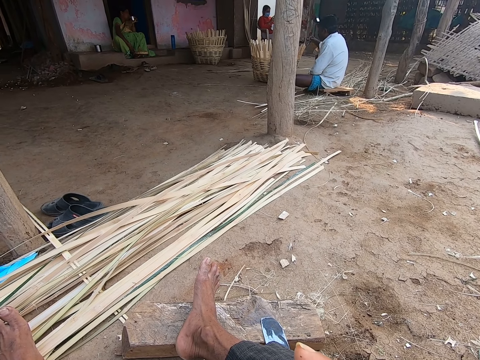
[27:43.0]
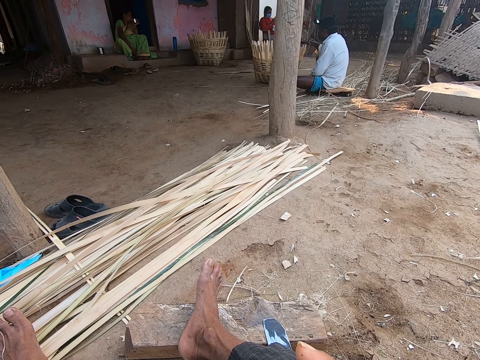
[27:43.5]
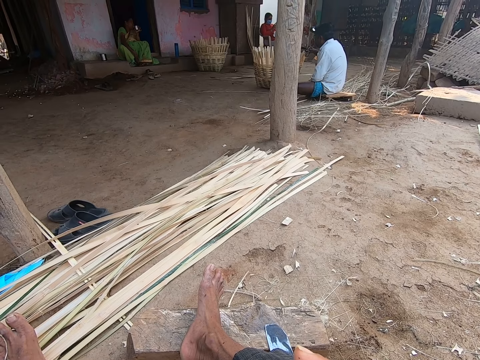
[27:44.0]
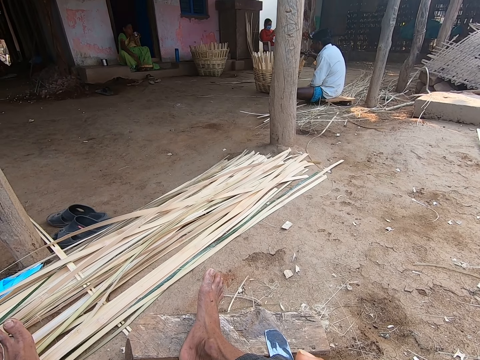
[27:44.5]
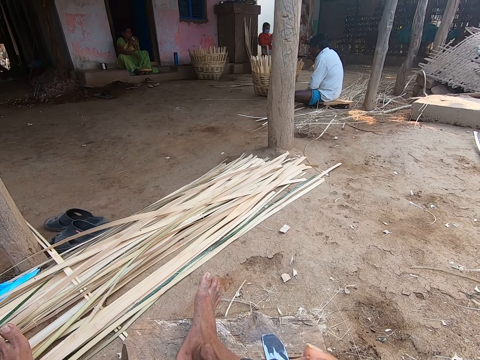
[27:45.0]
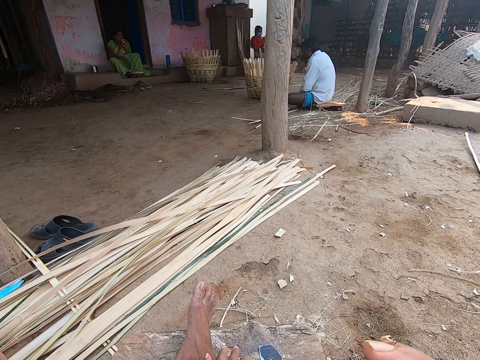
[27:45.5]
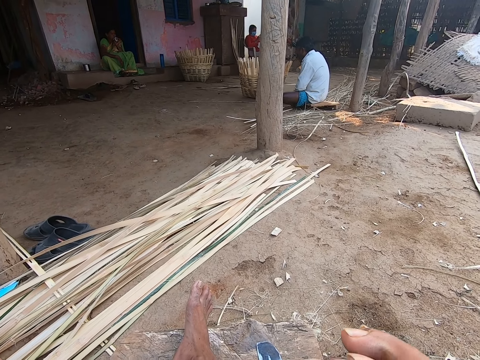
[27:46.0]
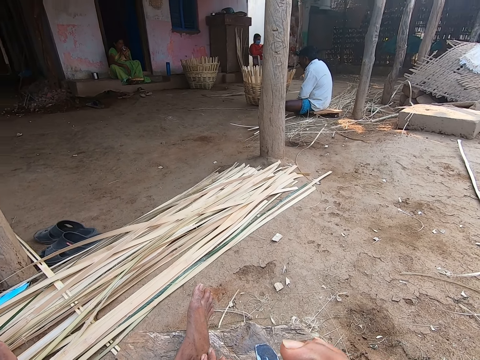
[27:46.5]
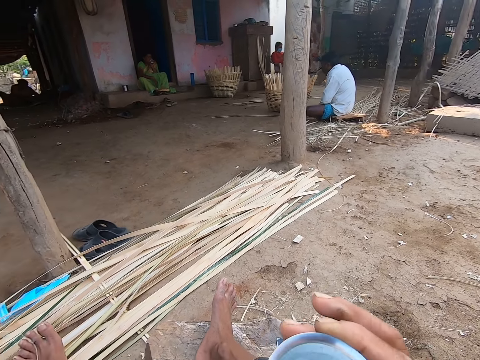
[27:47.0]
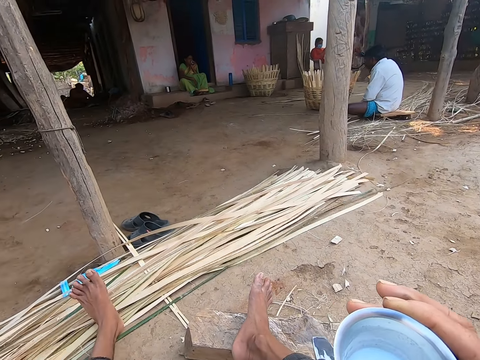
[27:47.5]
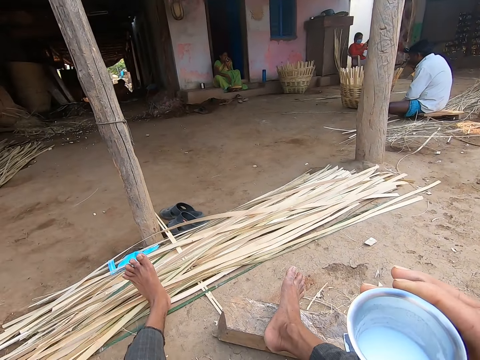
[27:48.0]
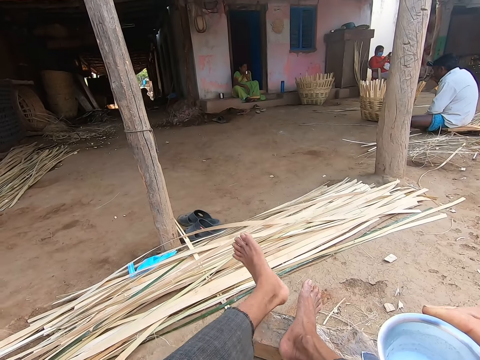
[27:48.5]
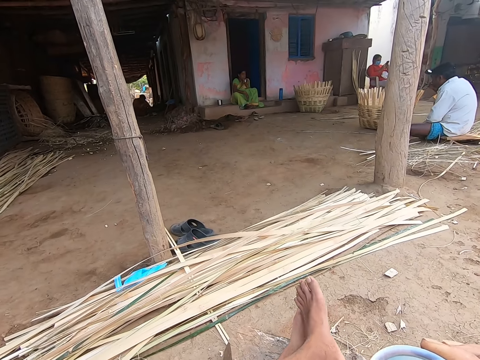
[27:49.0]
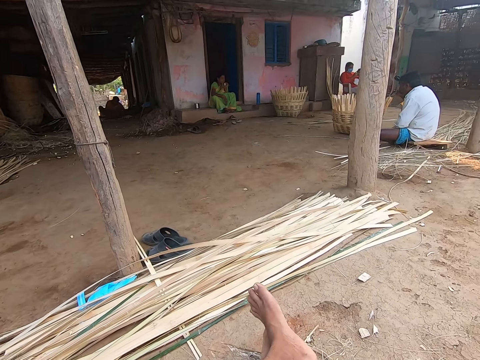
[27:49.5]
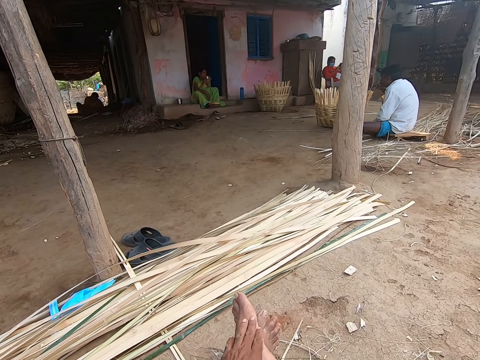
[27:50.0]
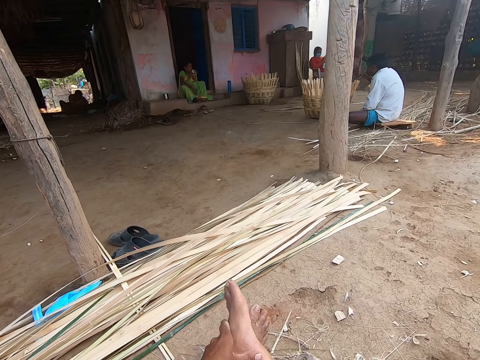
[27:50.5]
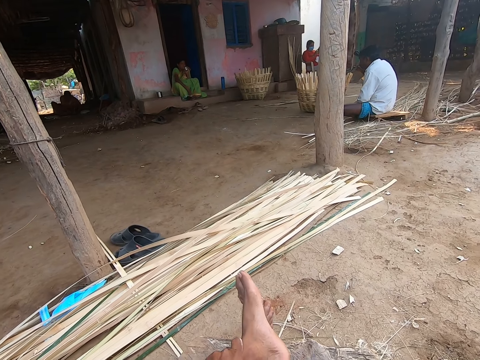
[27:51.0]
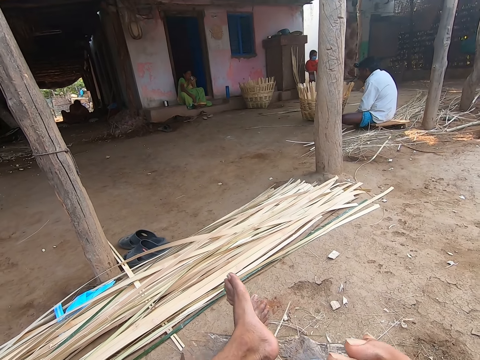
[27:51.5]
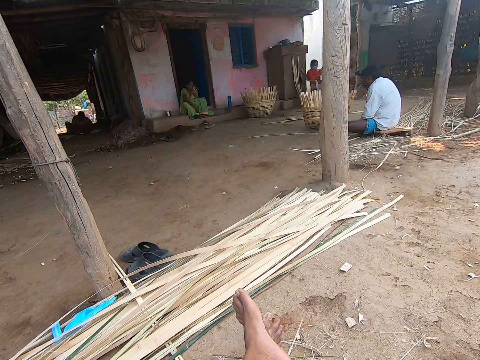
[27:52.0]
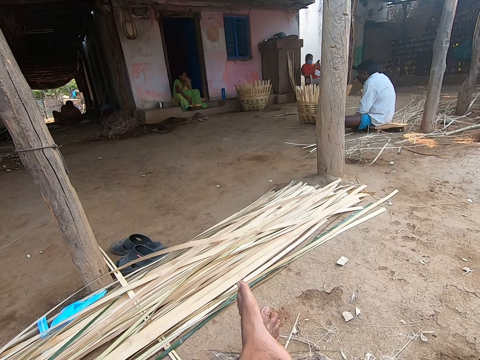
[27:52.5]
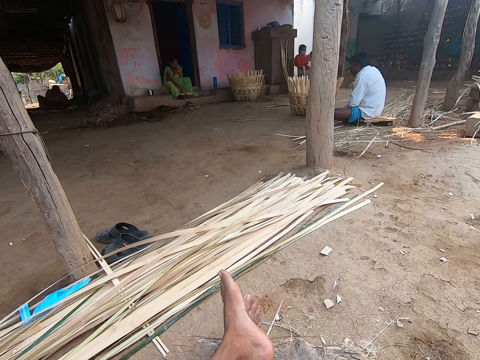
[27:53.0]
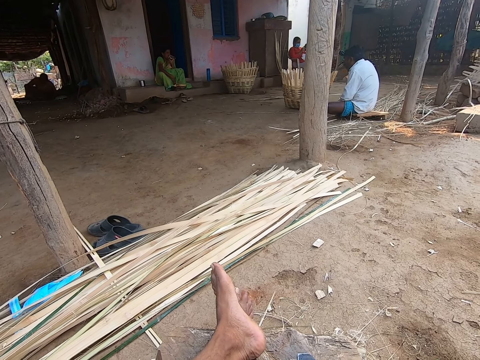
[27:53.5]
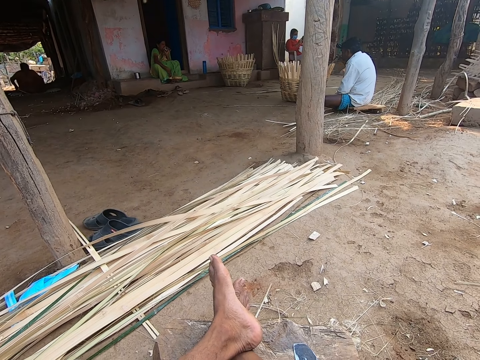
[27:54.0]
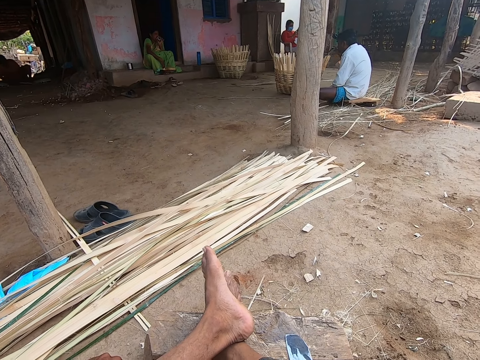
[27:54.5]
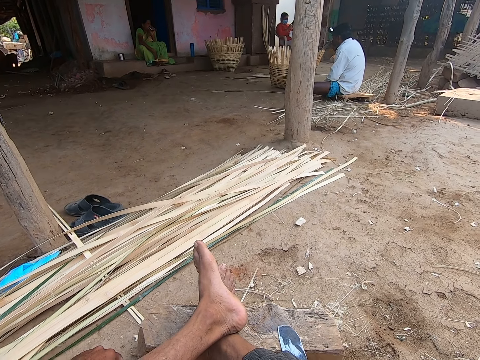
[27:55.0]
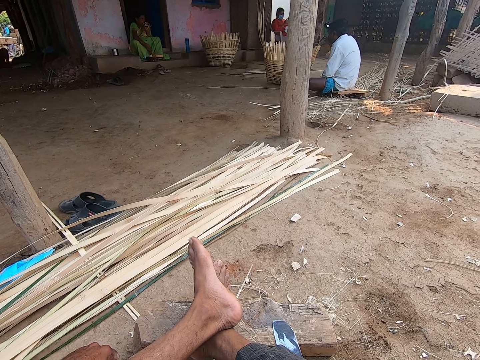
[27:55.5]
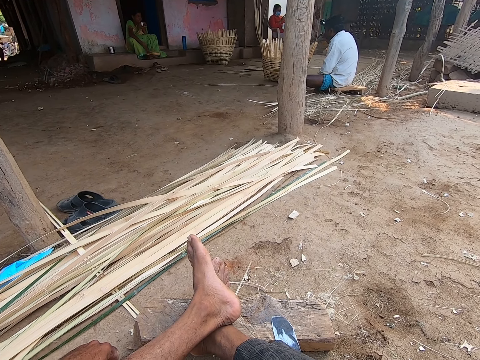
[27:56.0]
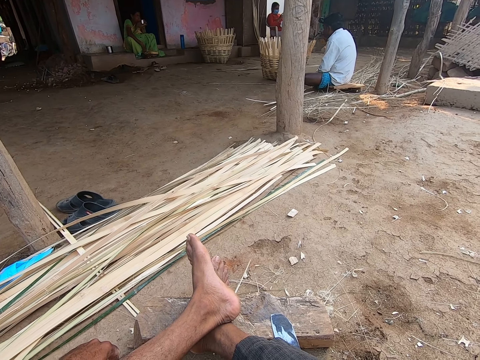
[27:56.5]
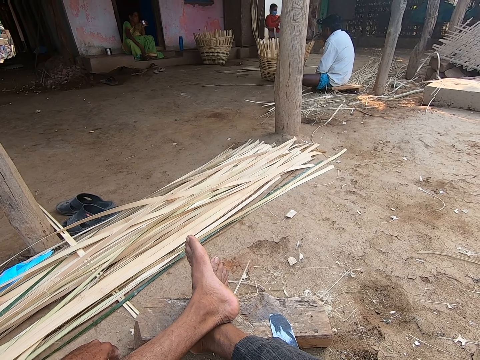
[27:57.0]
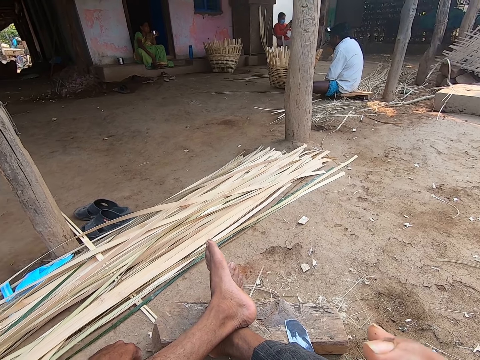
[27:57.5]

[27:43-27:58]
A man drinks water from a cup in his right hand. The camera wearer holds the cup with his right hand. He moves some bamboo strips on the ground with his leg. He crosses his legs on a piece of wood. He interacts with a woman.

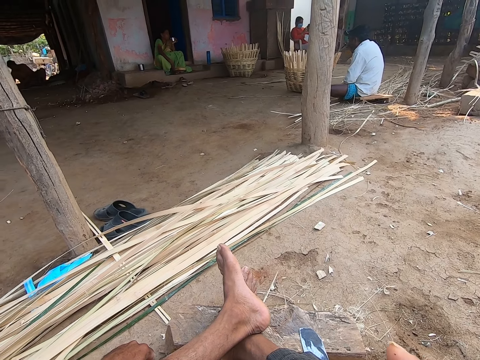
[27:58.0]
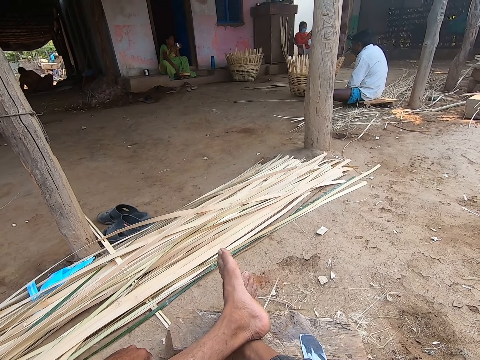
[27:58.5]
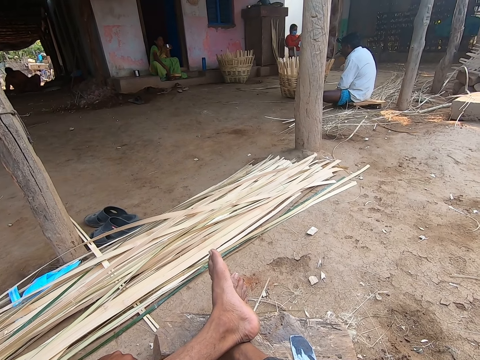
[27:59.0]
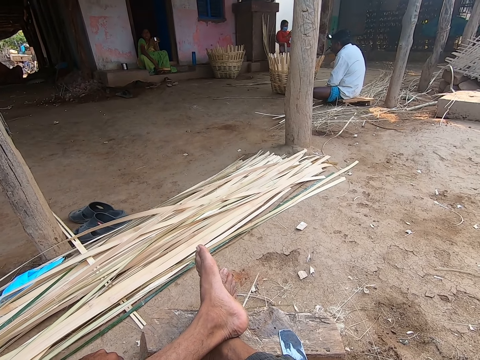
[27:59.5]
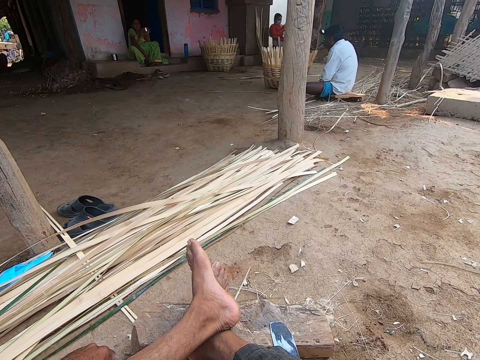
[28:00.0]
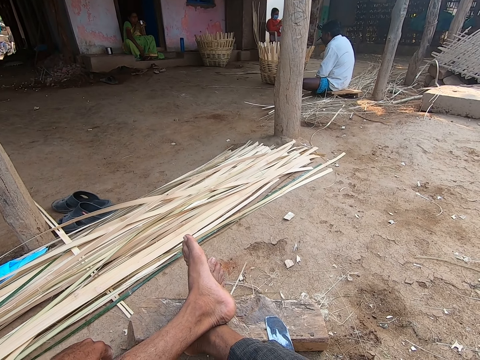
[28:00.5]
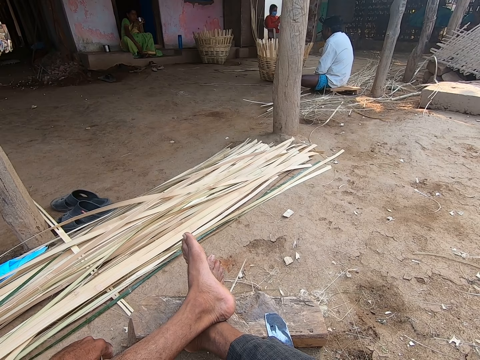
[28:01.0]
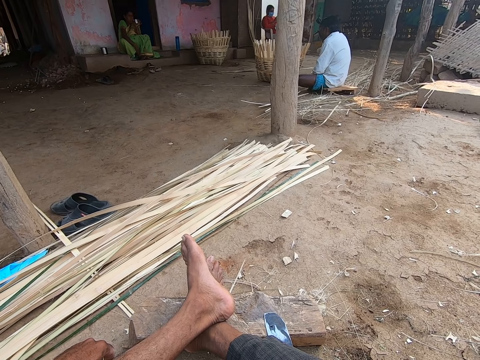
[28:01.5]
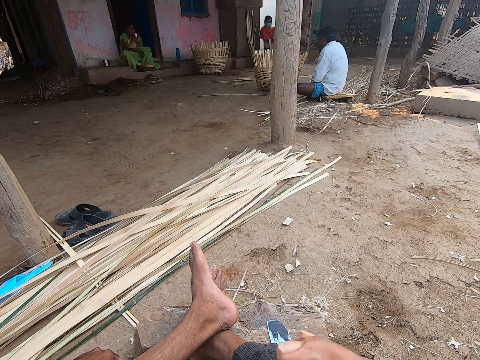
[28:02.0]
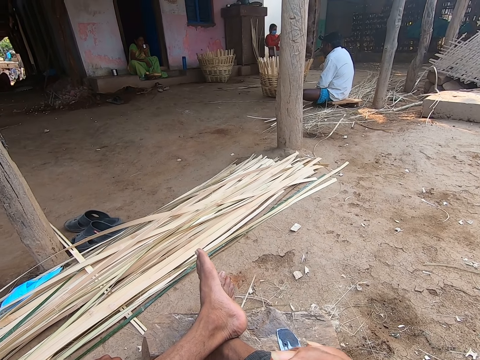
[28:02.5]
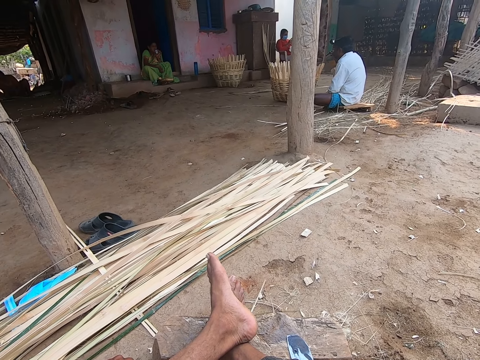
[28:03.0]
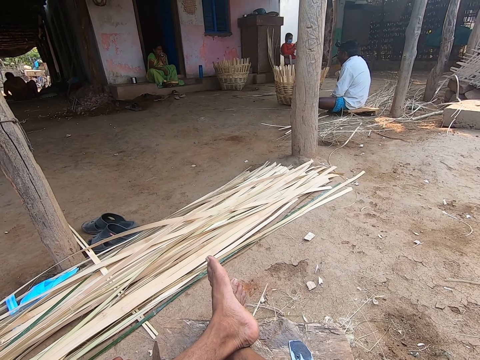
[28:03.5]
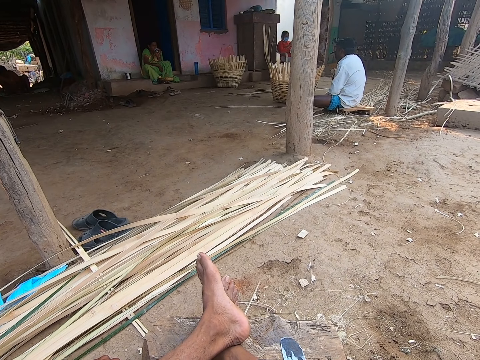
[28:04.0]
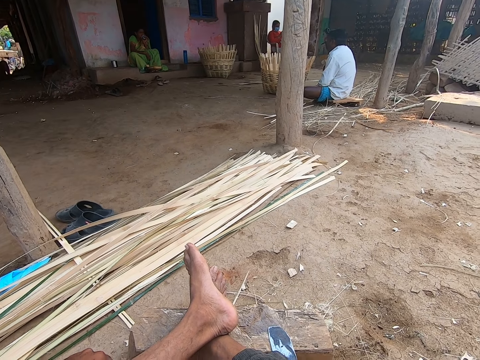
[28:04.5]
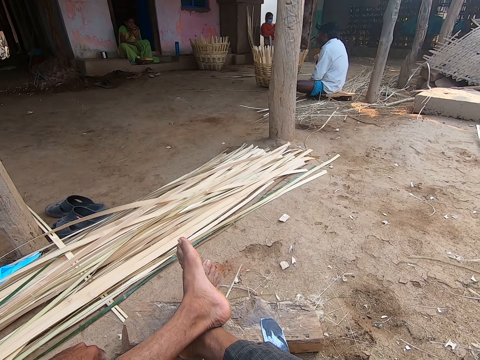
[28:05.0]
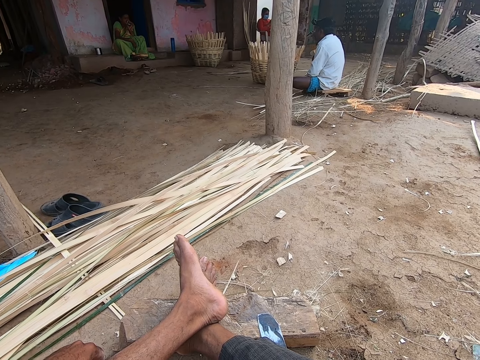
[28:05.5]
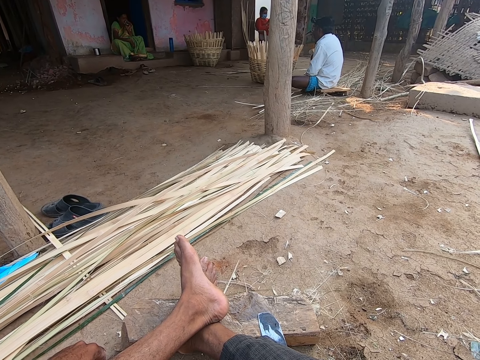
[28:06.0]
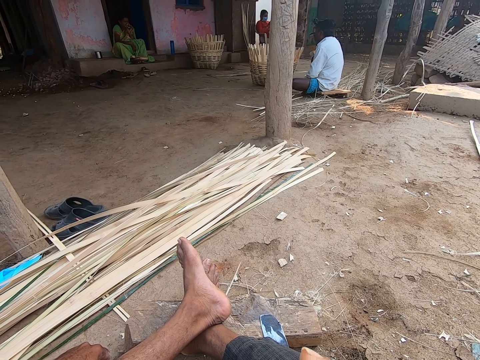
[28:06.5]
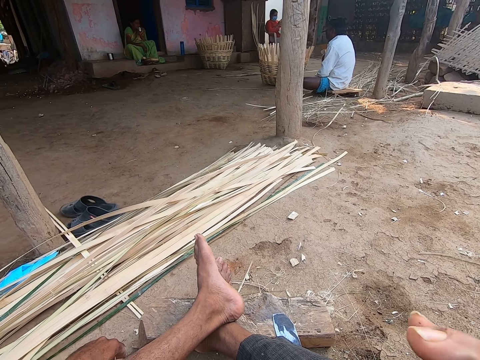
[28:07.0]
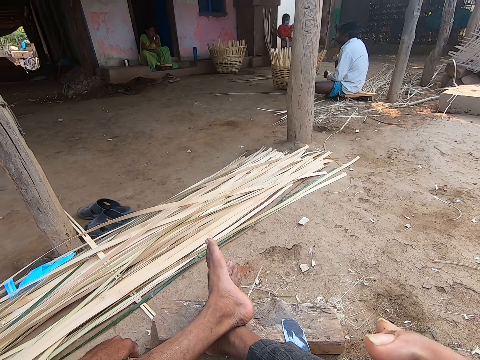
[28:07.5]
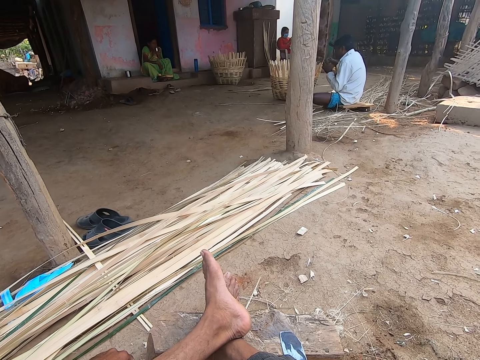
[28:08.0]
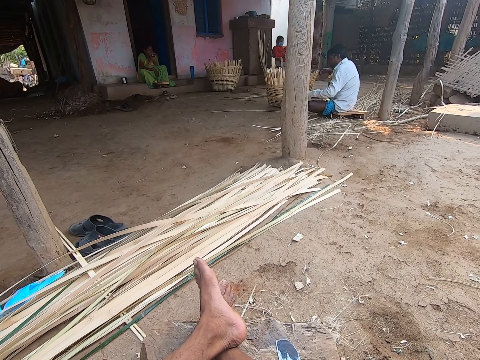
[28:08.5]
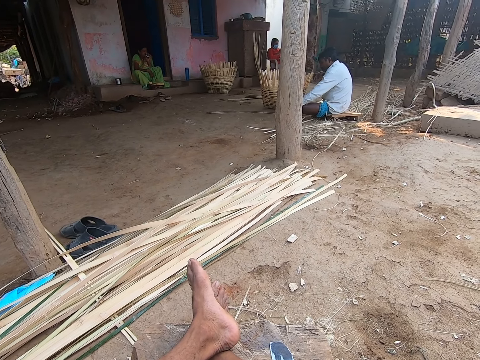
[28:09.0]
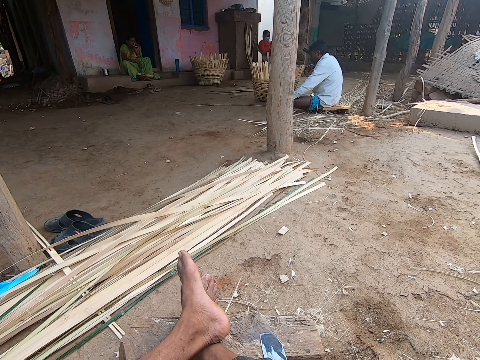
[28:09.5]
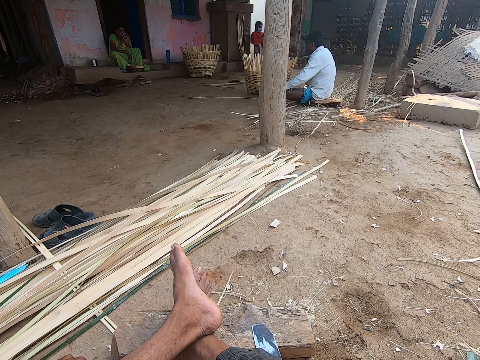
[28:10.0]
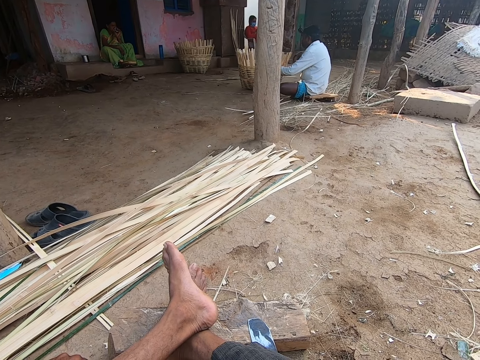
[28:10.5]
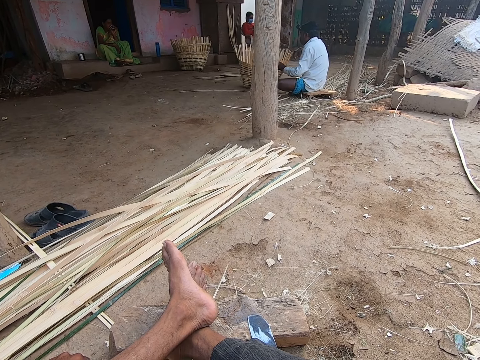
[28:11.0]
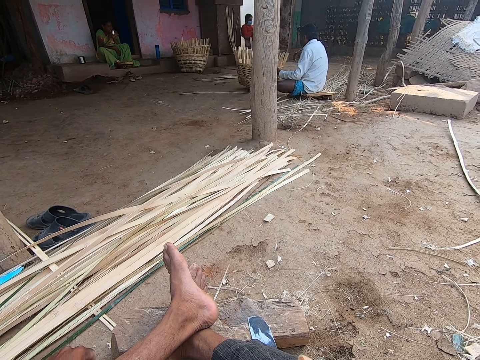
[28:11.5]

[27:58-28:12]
The camera wearer drinks water from the cup in his right hand. A man holds a basket on the floor with his left hand.
